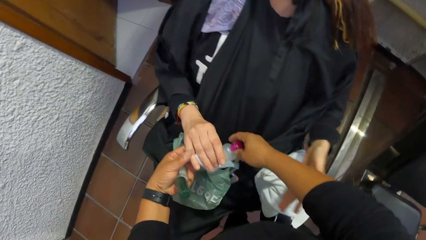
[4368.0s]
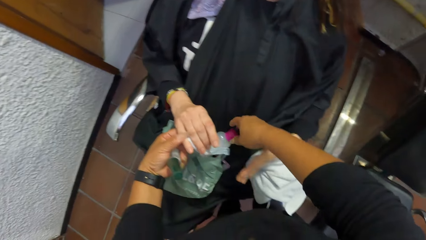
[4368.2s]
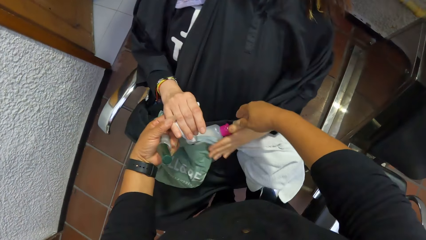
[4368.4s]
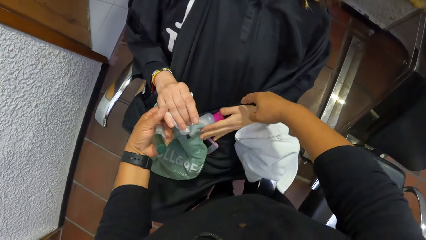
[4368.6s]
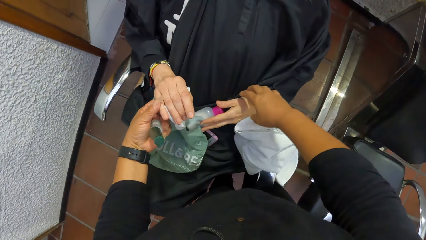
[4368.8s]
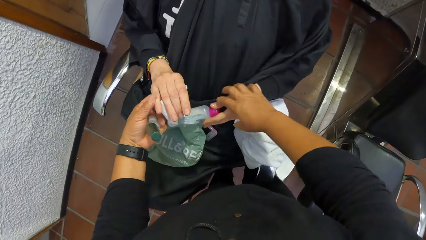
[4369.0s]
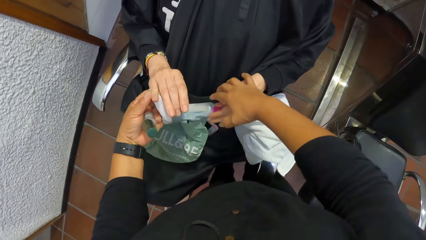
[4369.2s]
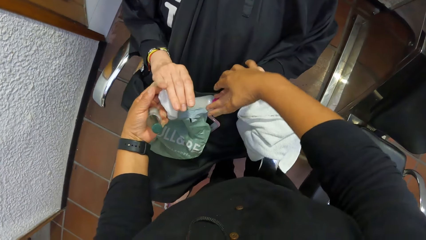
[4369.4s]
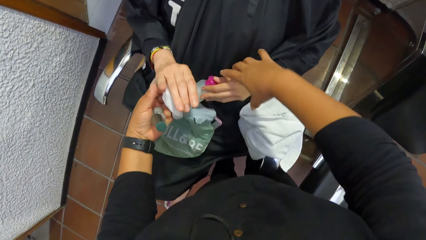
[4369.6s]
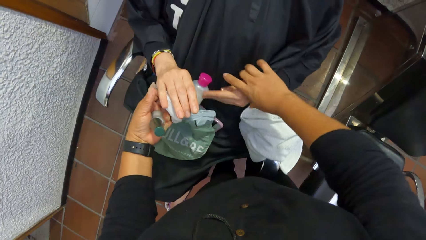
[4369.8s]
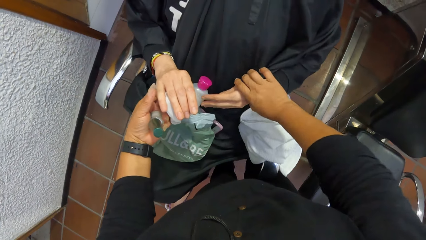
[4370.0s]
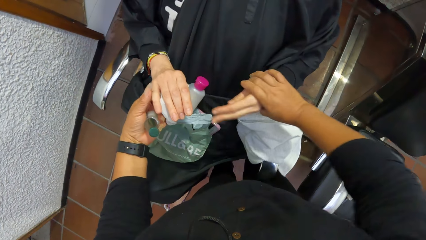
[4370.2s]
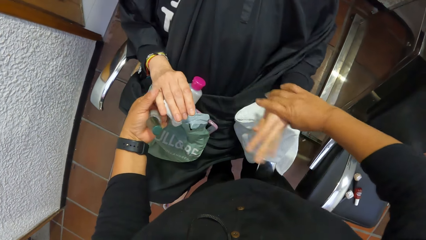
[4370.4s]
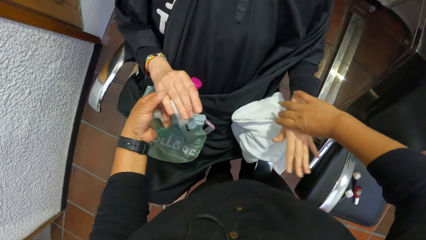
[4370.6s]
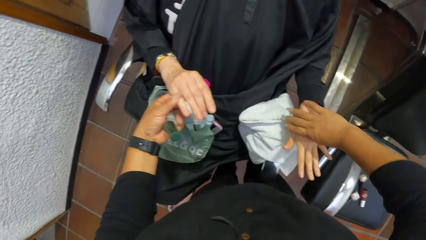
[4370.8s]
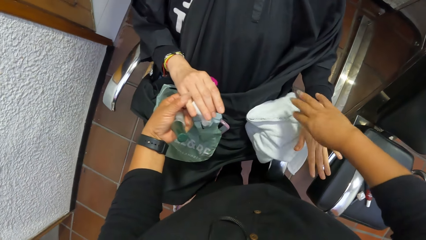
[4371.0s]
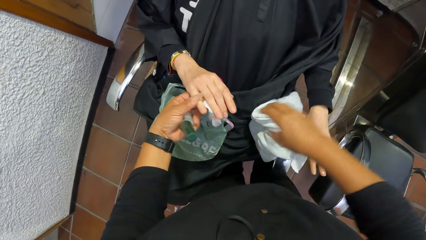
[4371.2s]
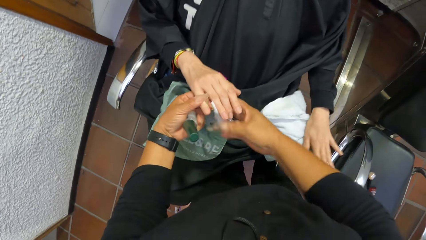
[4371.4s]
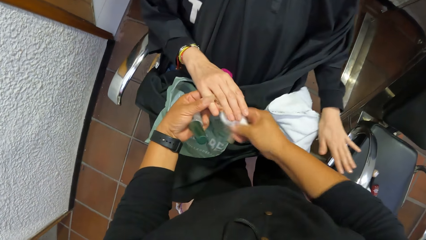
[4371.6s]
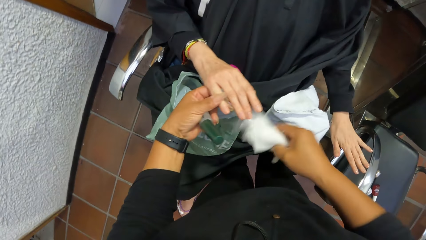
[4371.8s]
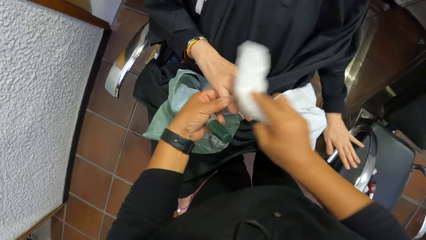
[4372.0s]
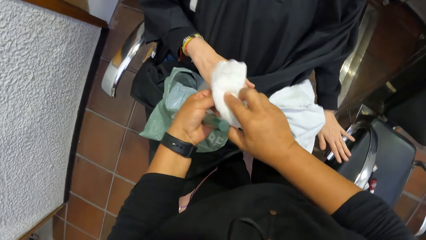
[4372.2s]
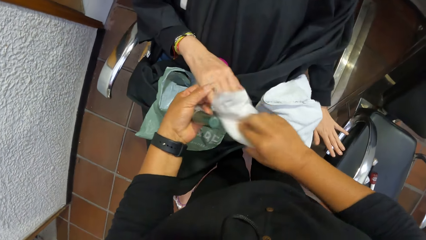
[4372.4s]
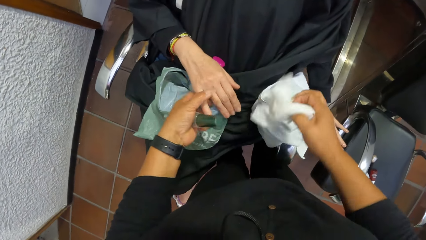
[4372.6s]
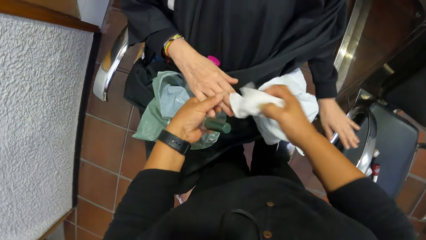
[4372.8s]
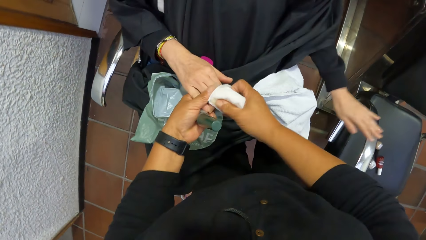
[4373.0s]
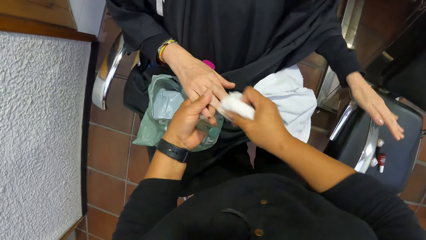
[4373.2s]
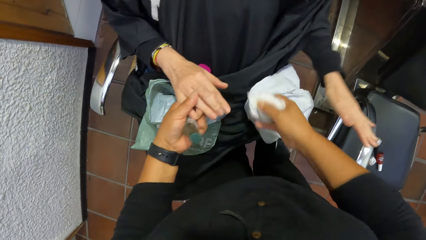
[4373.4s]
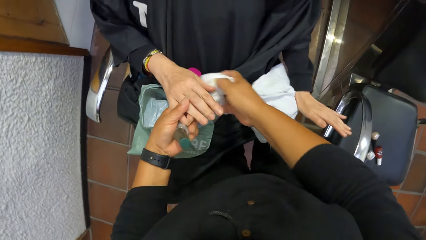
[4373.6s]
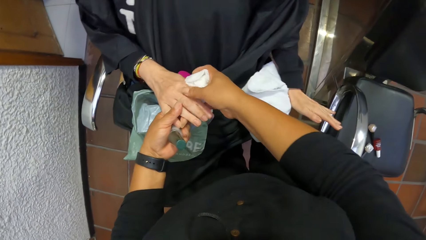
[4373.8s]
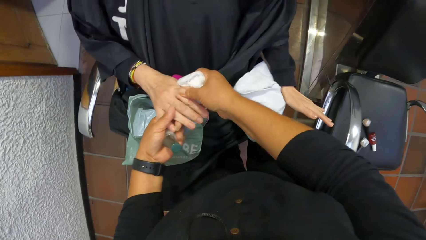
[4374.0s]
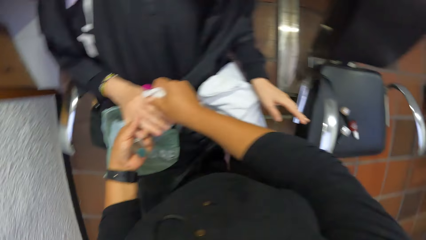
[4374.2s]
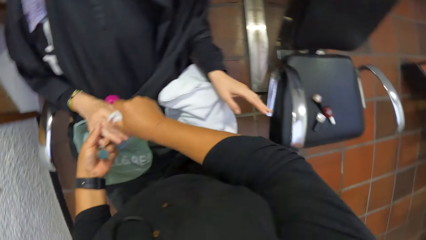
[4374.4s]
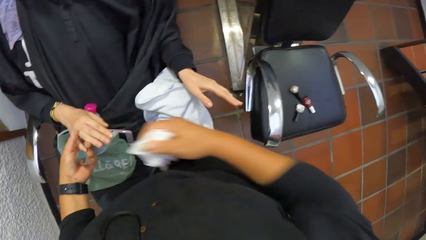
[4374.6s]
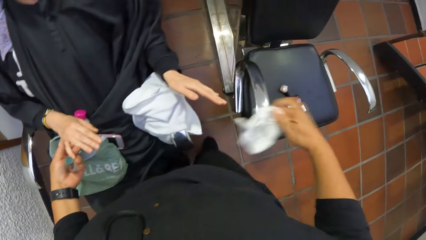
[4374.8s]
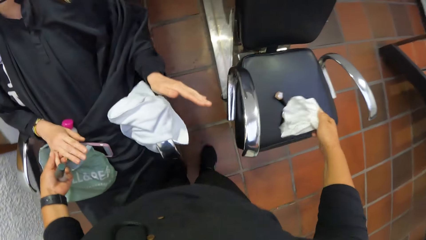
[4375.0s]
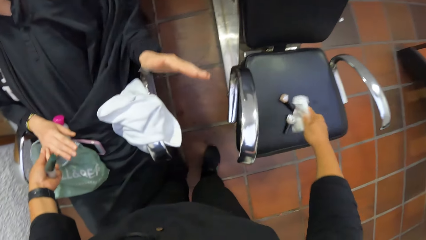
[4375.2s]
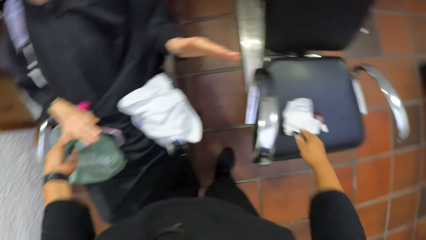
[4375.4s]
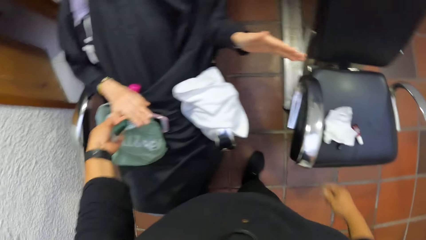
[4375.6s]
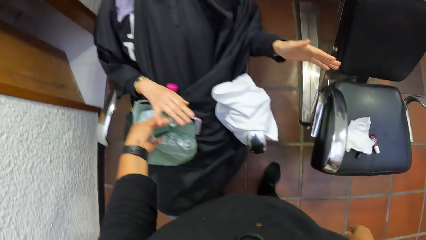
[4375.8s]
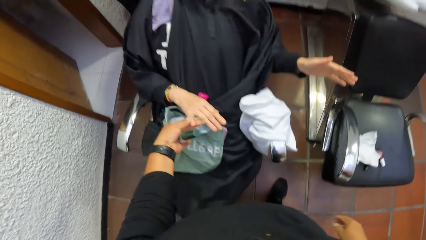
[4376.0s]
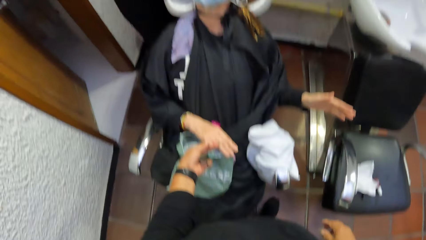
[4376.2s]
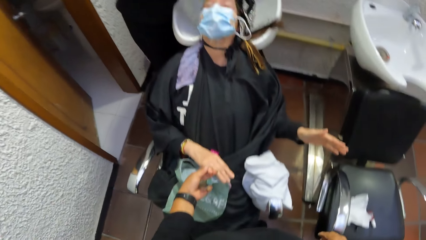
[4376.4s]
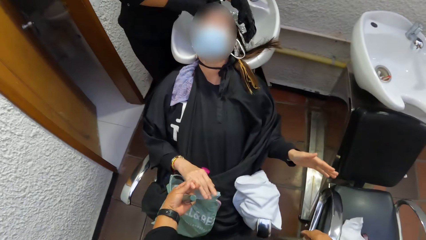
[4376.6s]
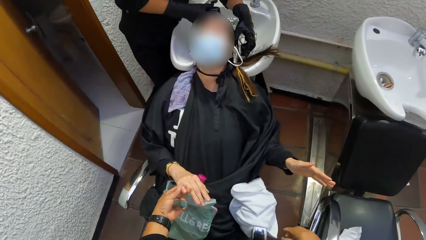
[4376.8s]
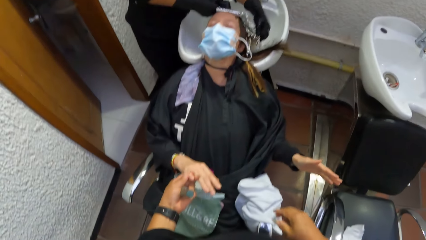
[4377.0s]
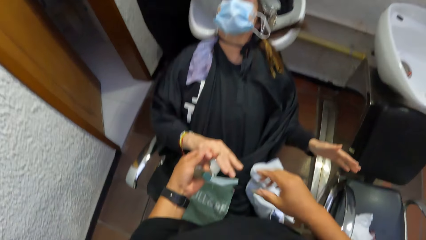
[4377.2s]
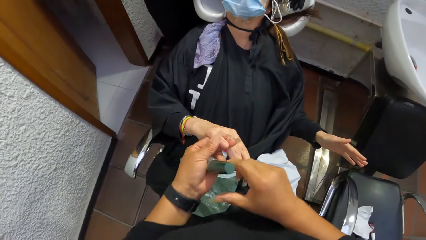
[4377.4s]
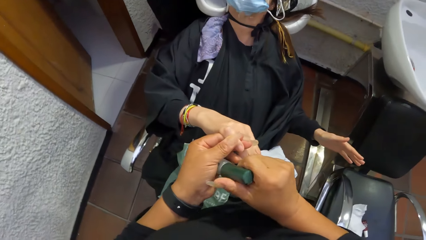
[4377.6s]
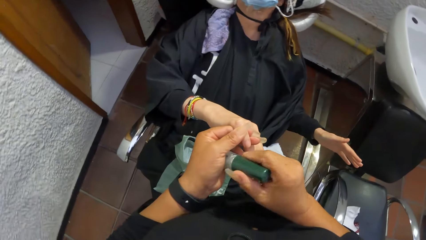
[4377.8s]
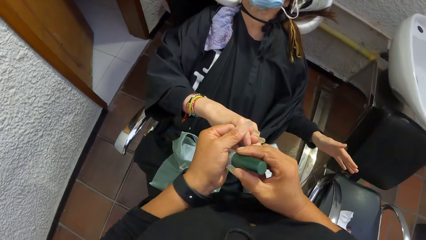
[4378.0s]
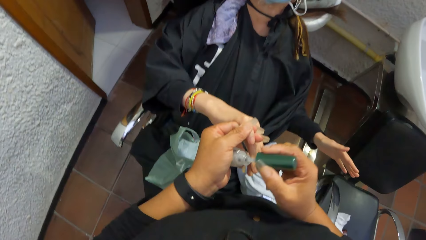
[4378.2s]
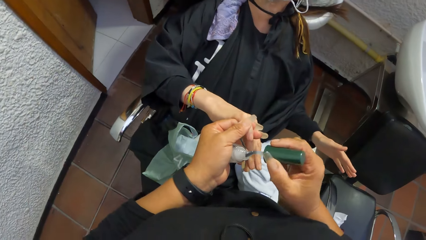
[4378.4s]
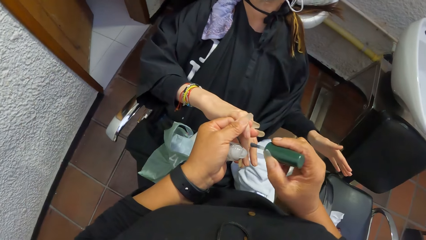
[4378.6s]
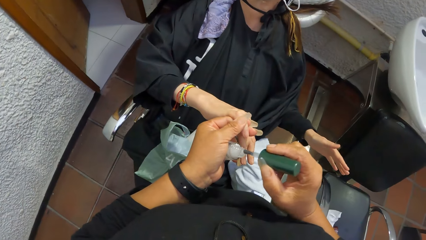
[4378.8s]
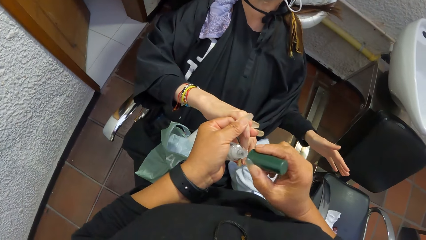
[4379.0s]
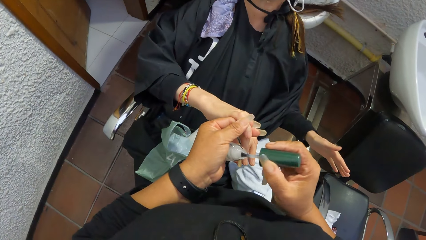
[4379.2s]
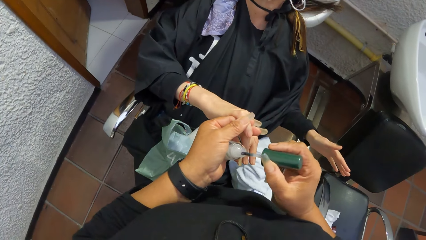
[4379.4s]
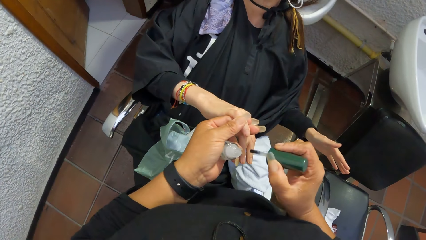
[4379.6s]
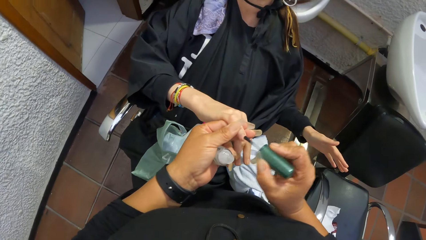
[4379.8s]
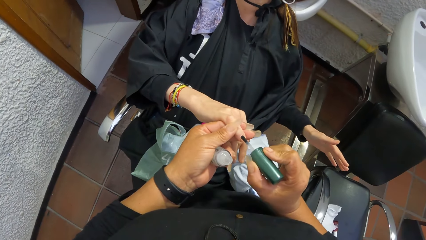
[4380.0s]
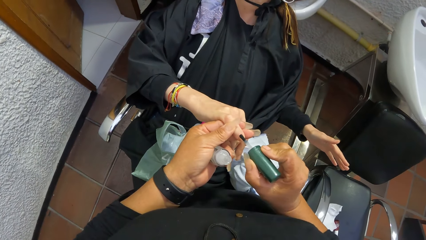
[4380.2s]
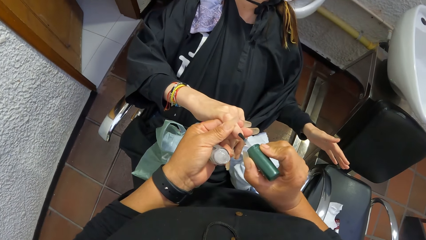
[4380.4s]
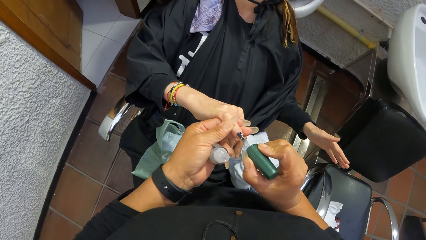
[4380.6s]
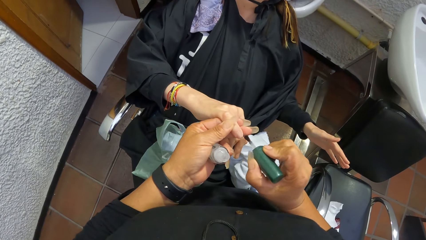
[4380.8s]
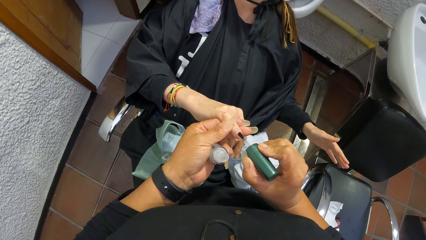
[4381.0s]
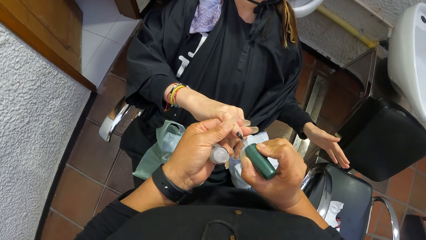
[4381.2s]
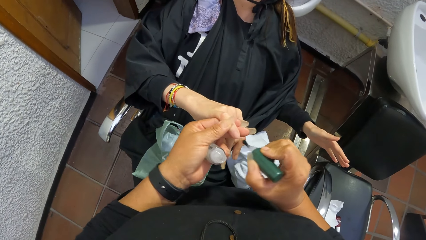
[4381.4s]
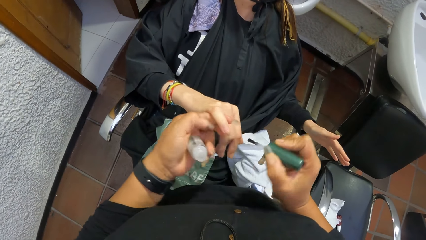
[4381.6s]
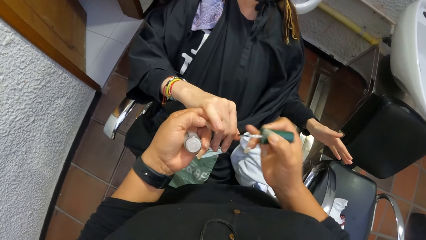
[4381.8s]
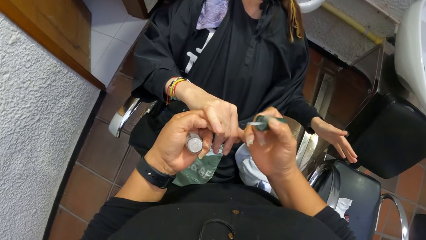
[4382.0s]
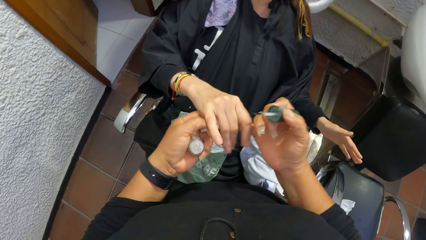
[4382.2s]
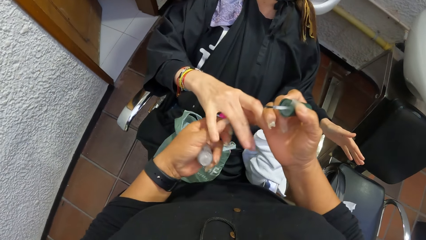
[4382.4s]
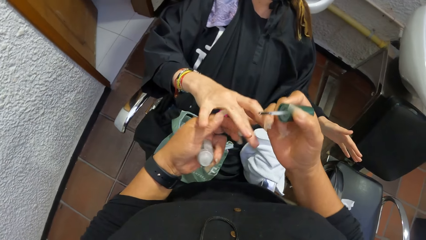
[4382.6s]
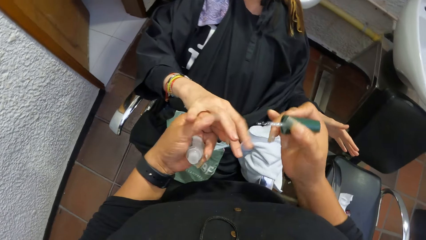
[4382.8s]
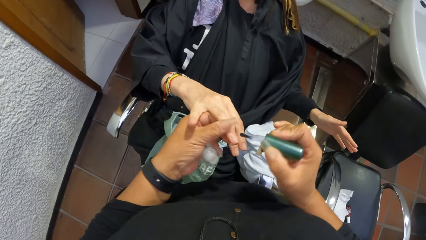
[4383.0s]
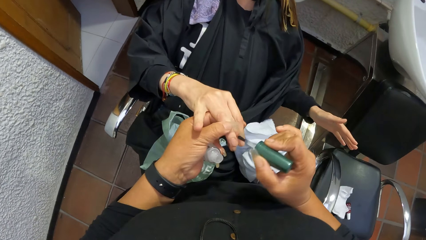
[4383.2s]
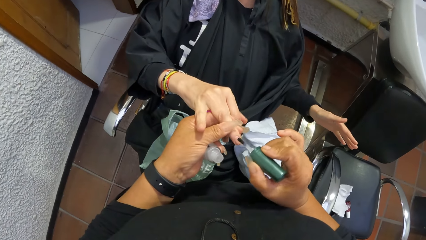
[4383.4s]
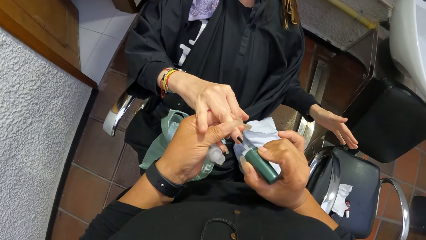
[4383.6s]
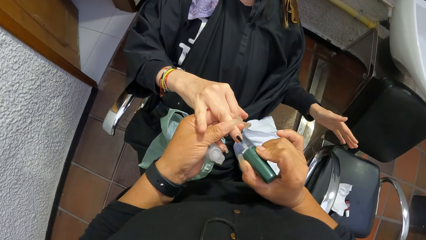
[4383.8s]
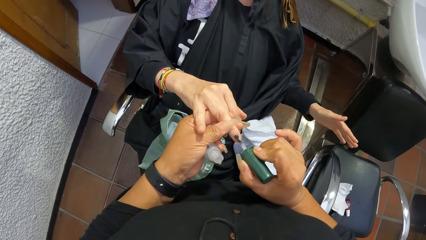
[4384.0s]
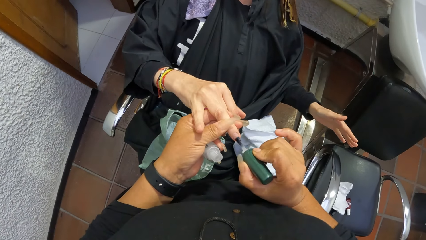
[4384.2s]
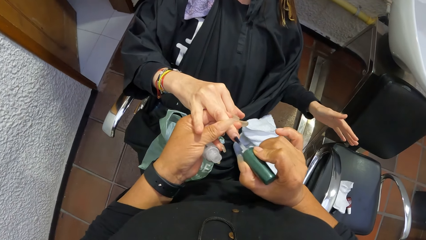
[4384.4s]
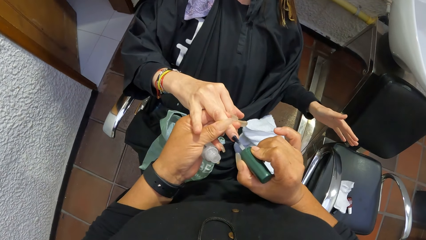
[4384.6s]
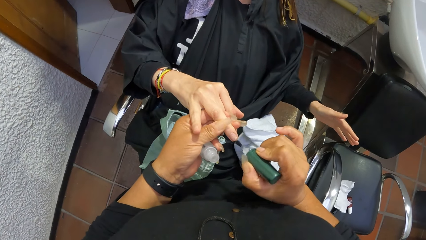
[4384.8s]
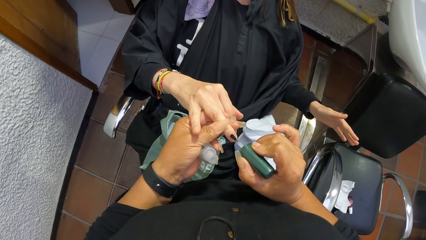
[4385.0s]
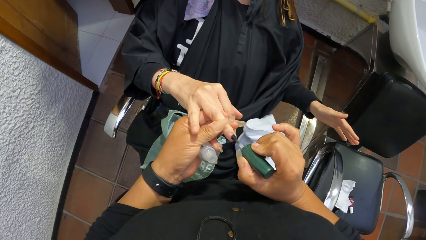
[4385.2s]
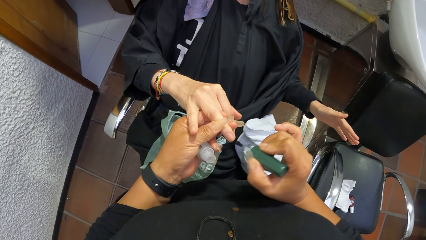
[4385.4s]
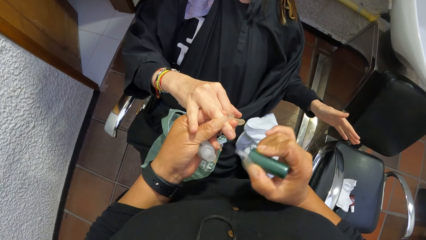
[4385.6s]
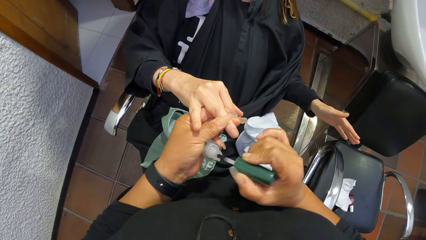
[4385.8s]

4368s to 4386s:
The camera wearer puts the container on the thigh of the woman with her right hand. She adjusts the left hand of the woman with her right hand. She holds the woman's hand and lets go of the woman's hand. She picks up a napkin from the thigh of the woman with her right hand. She wipes the woman's other fingers using the napkin. She drops the napkin on a chair with her right hand. She removes the nail polish brush from the nail polish container with her right hand. She holds the top of the nail polish. She applies the nail polish to the right fingers of the woman with the nail polish brush in her right hand. She applies nail polish on the woman's fingernail.
